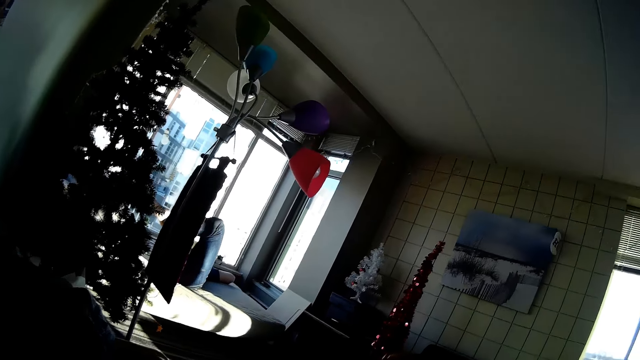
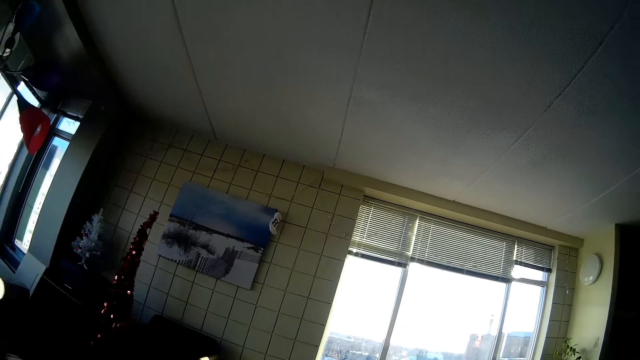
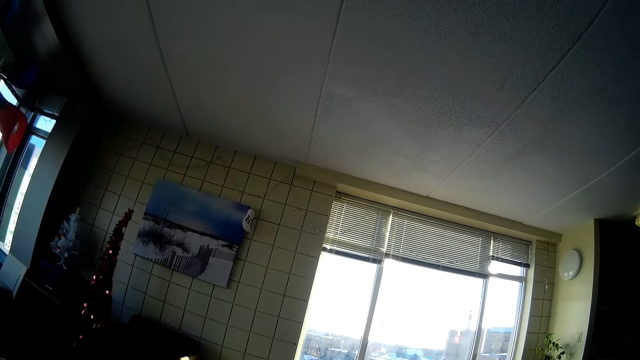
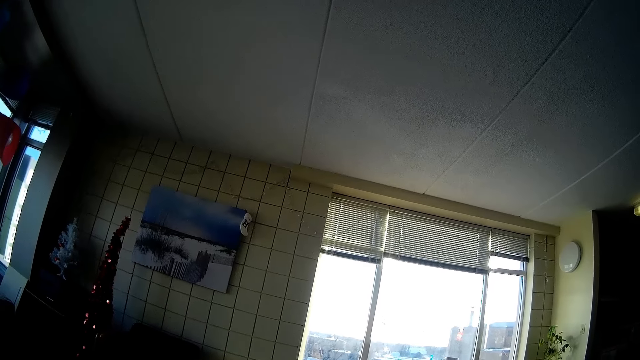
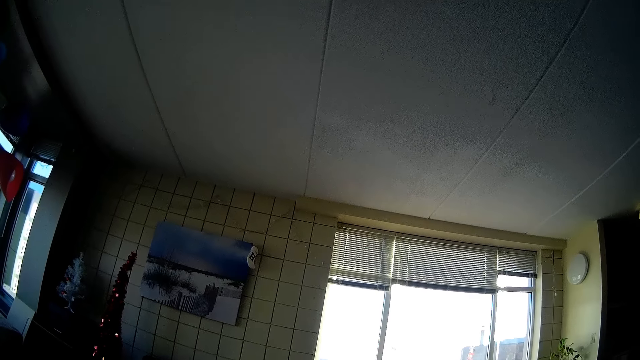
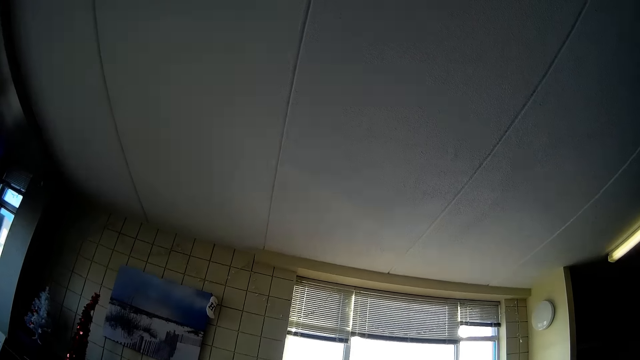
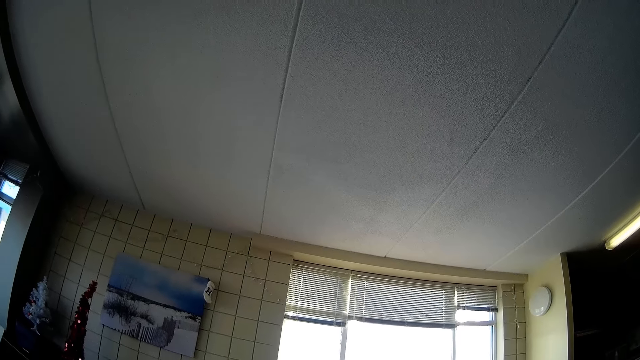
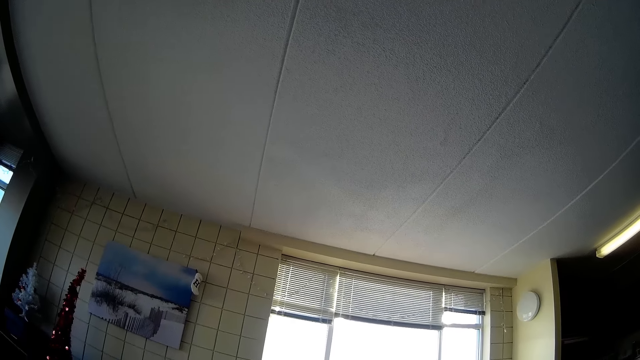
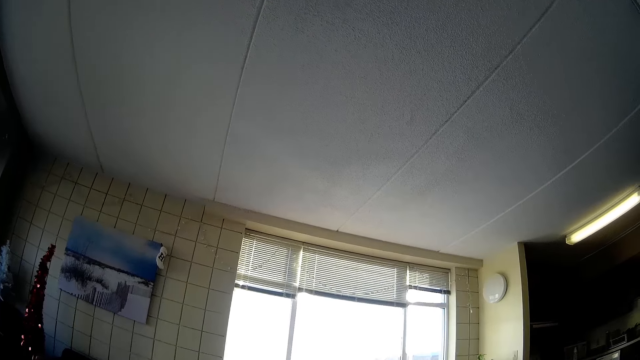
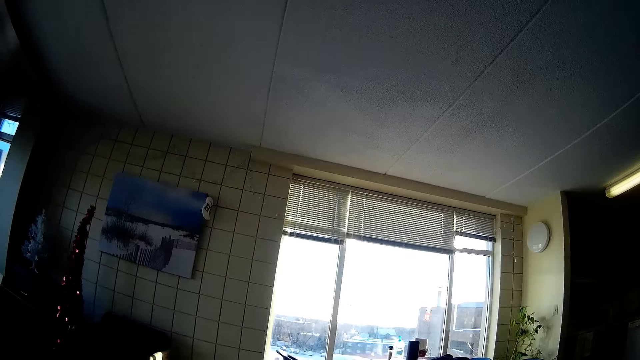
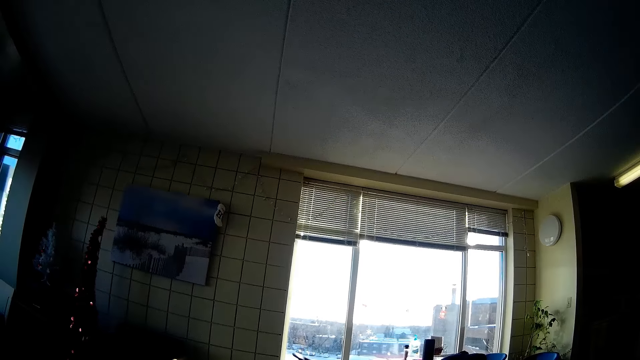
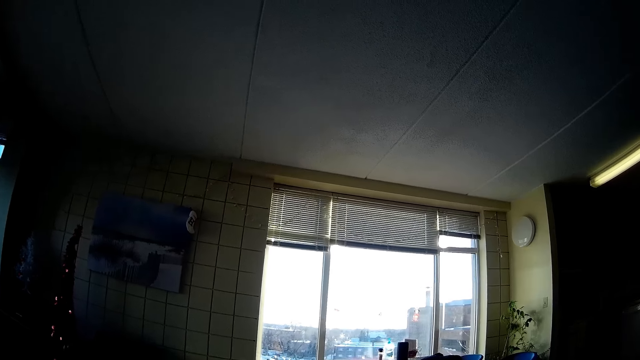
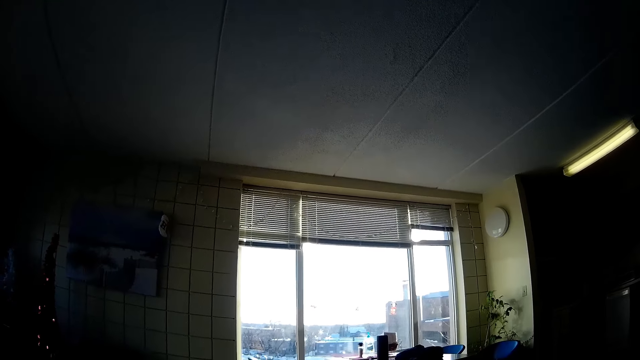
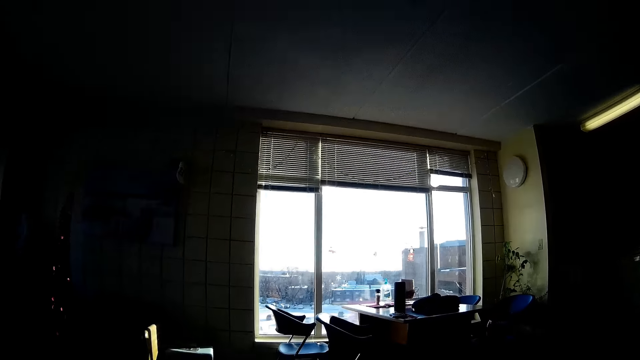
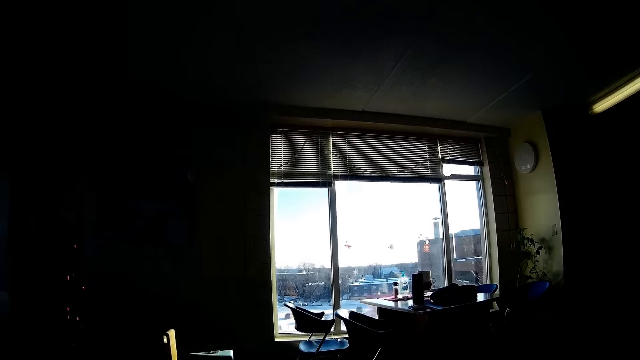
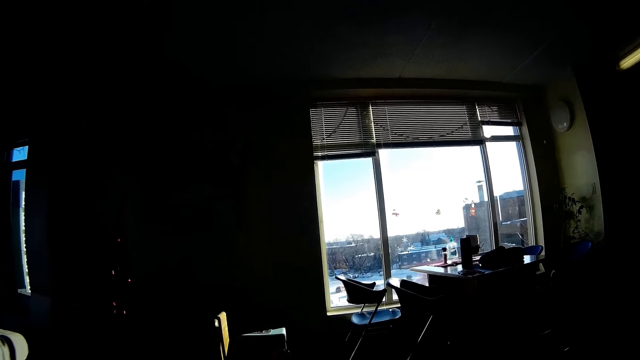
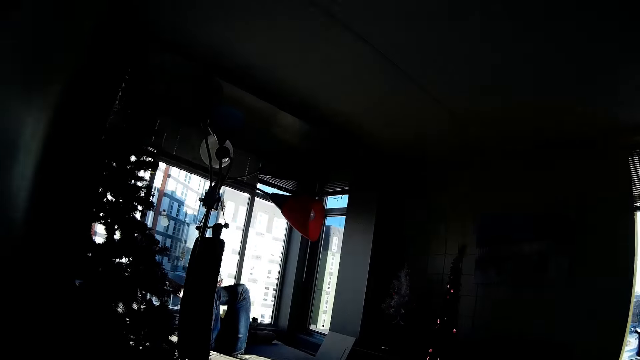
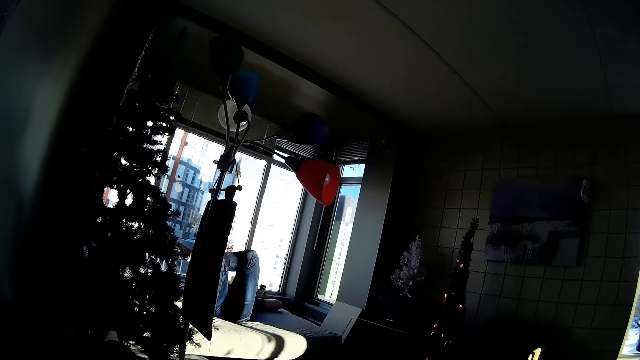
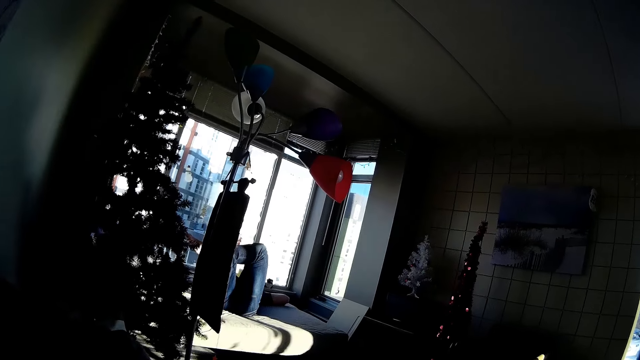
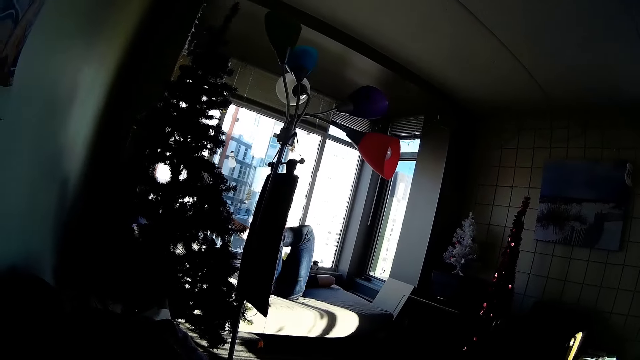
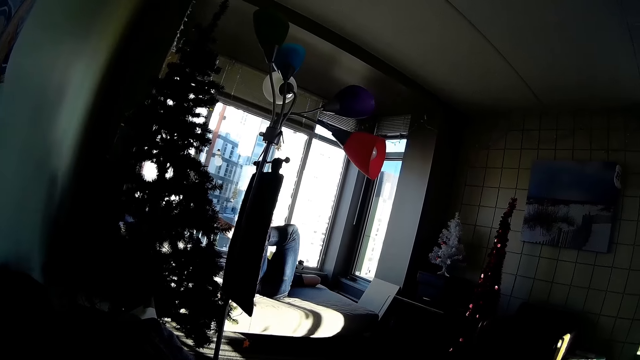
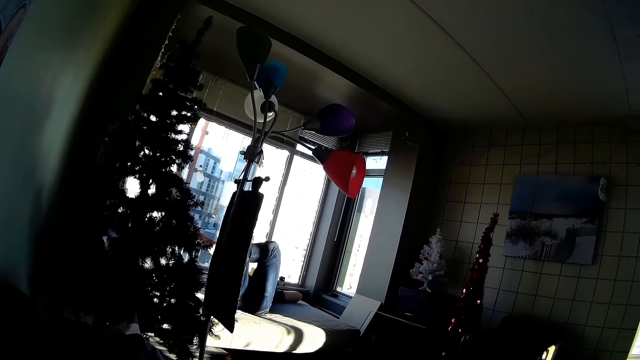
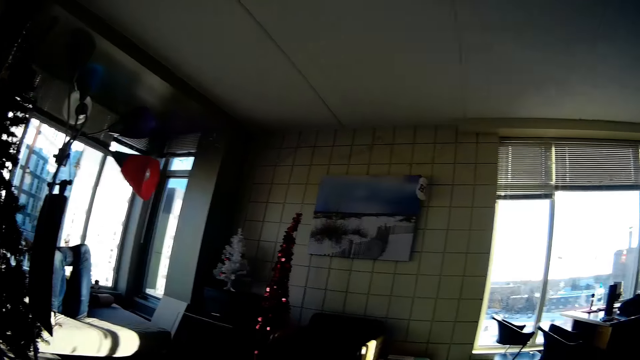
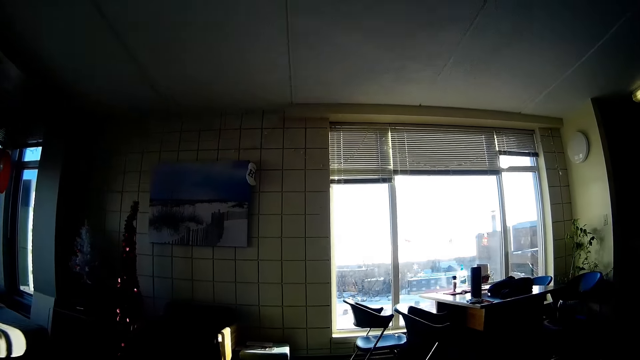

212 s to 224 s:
The camera wearer raises their legs up. A man relaxes on the bed.

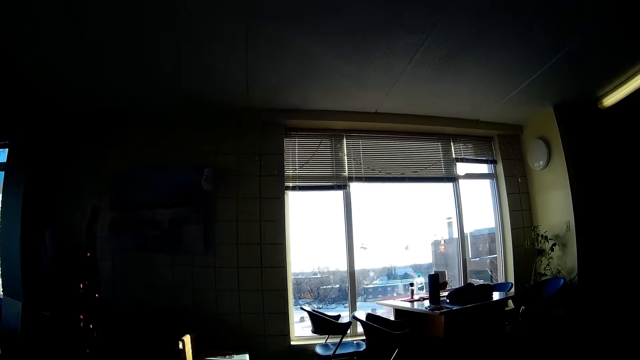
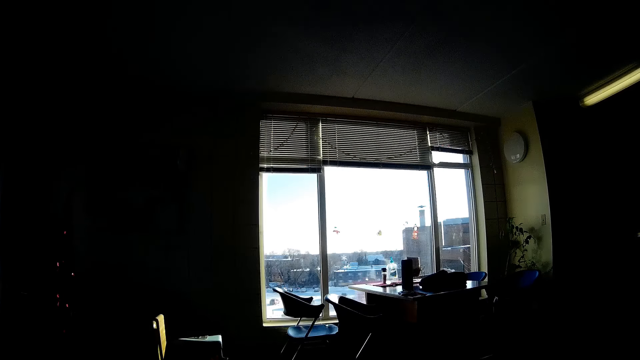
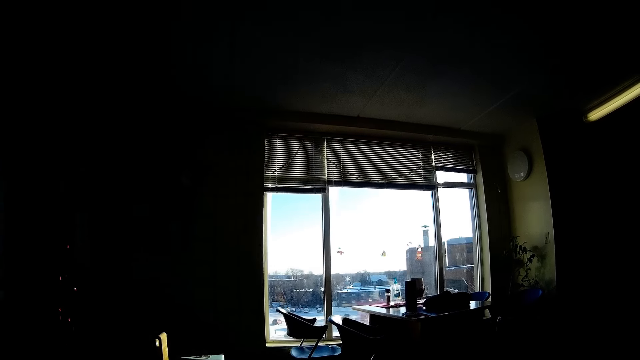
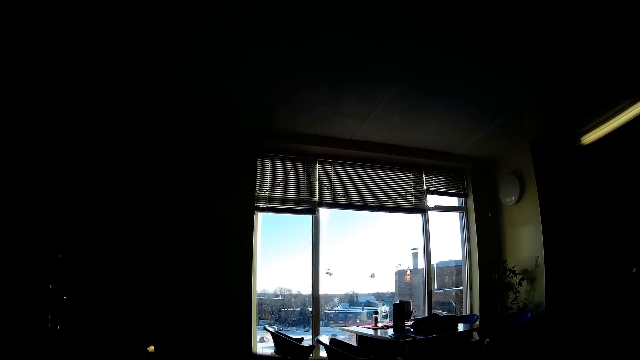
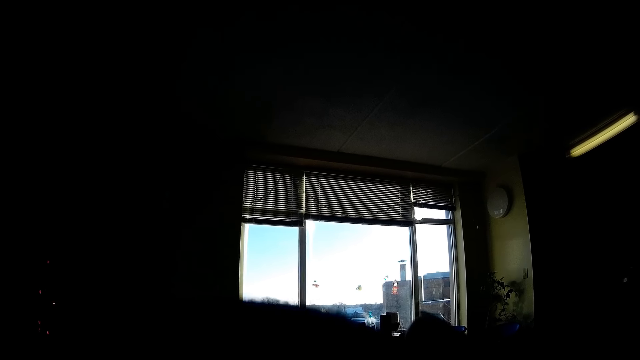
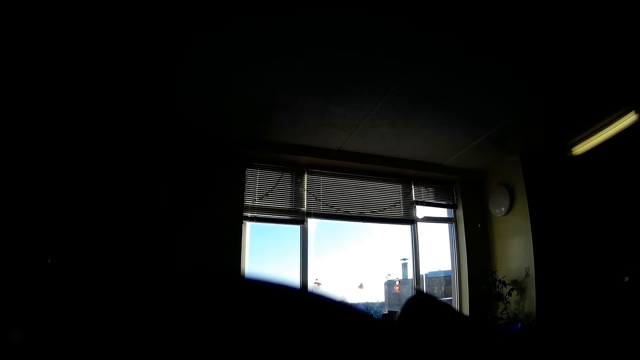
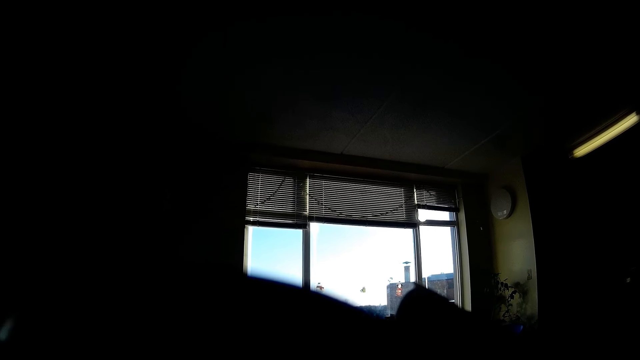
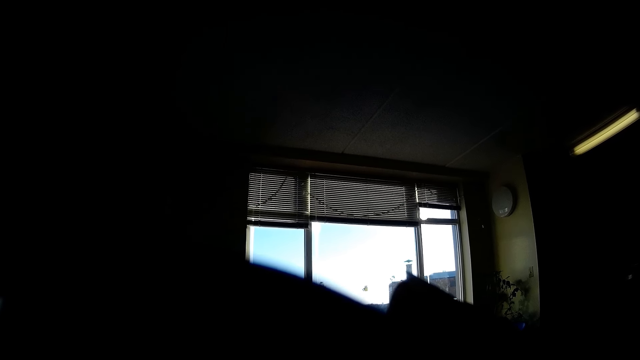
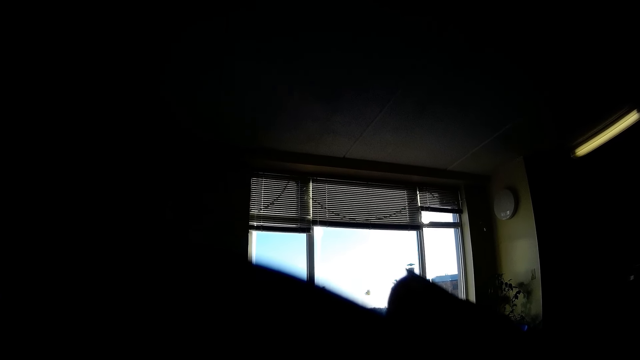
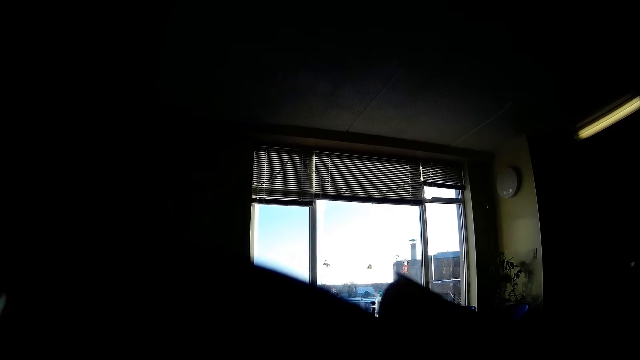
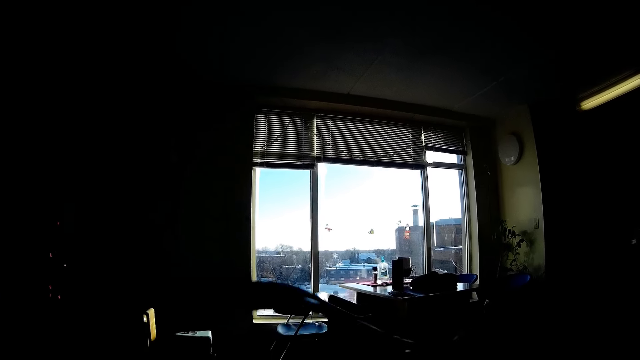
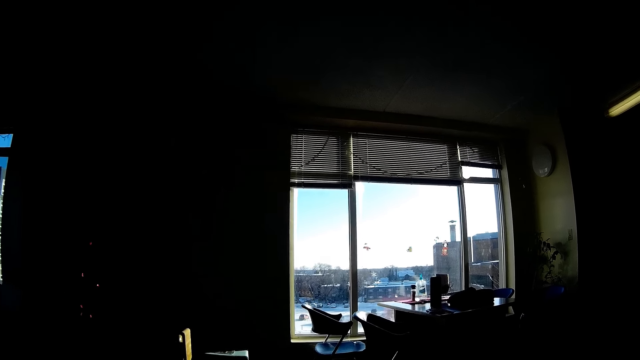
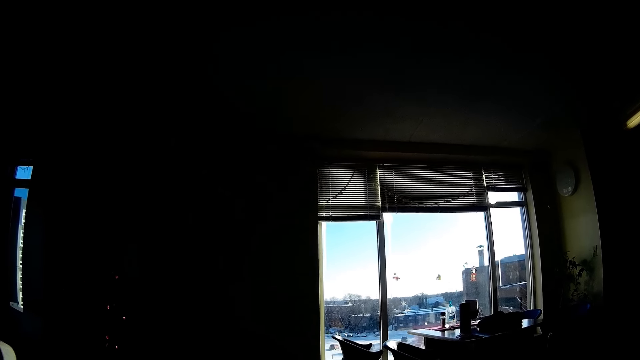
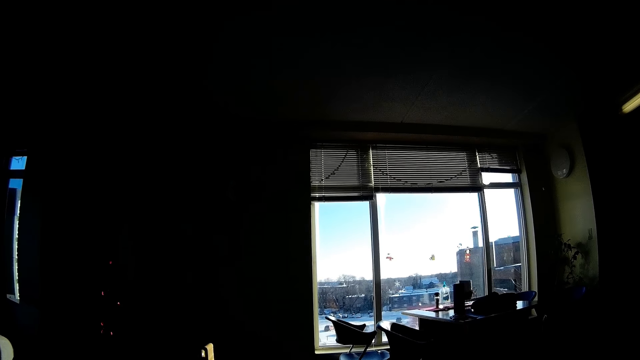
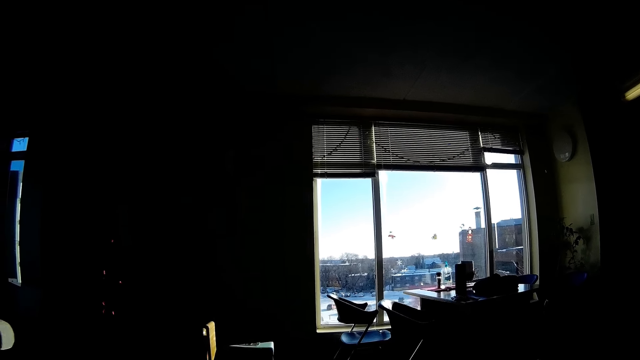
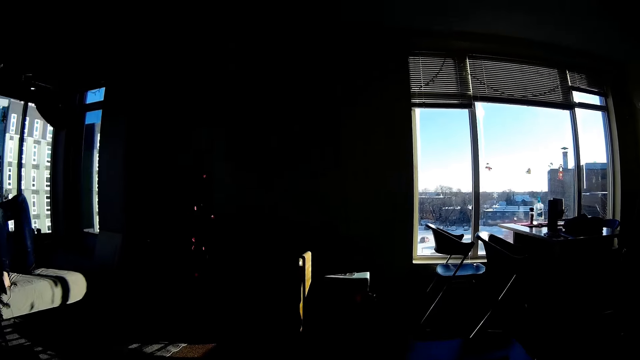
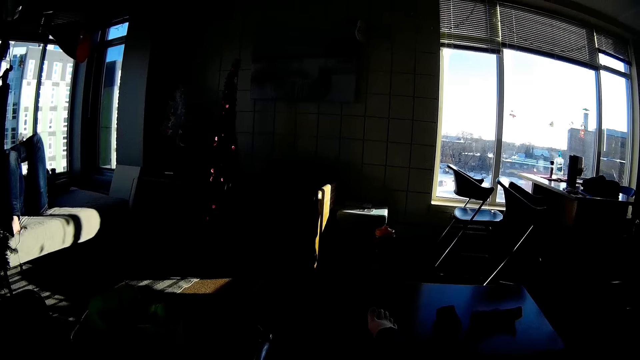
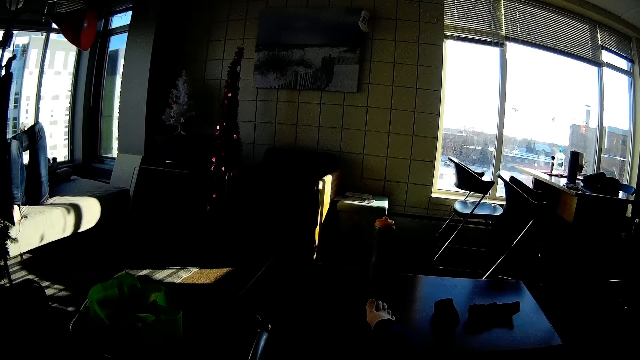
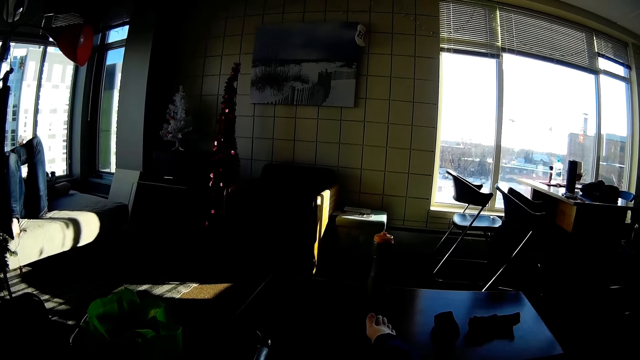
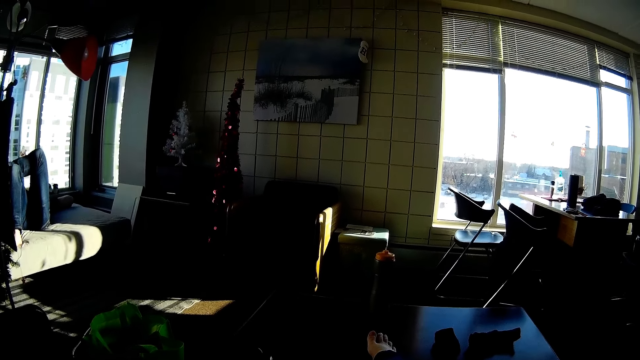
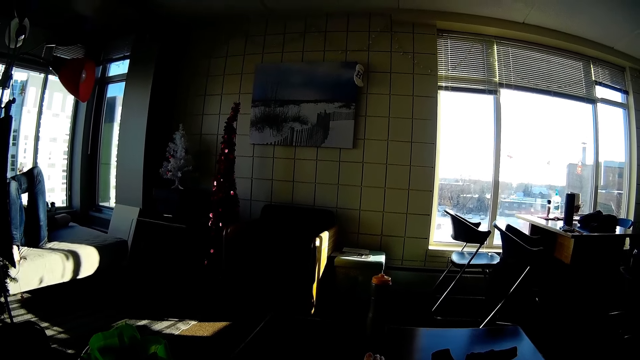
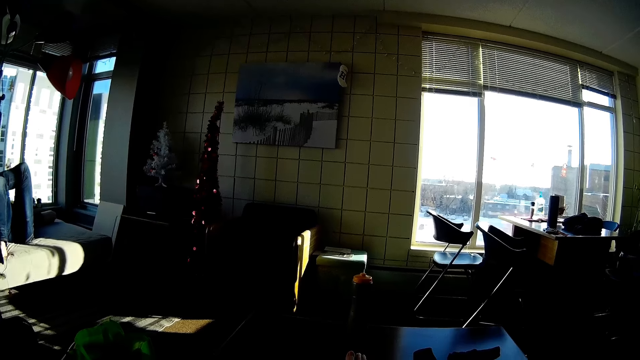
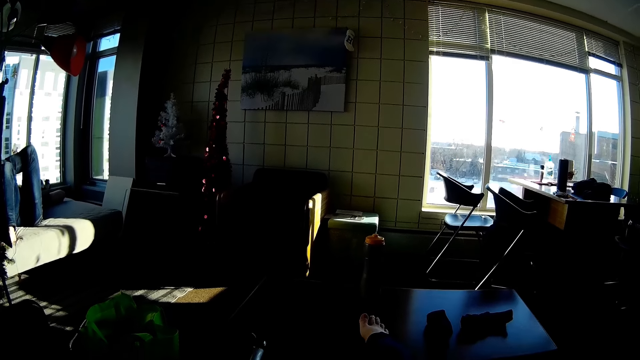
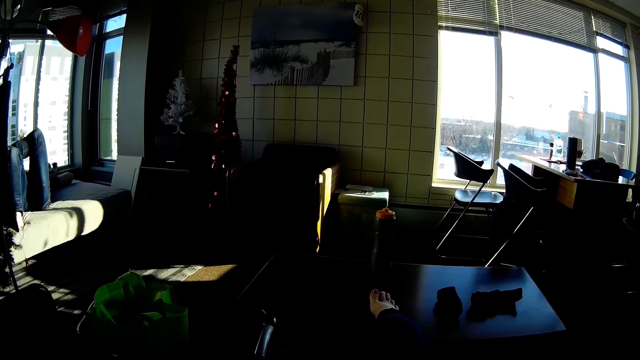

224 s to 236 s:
The camera wearer drinks something. They raise their hand. They look around. A man relaxes on the bed.
